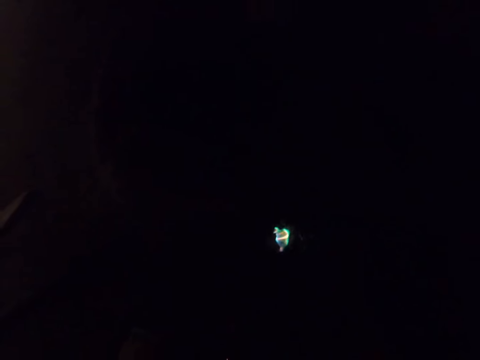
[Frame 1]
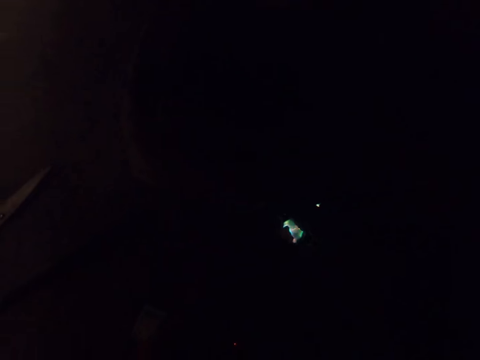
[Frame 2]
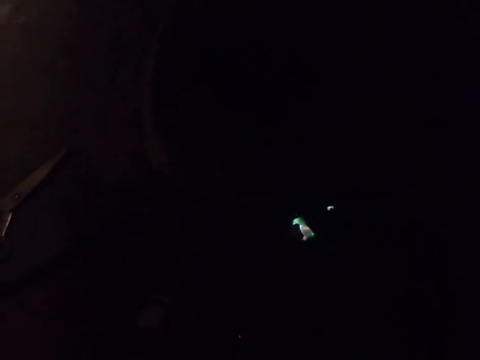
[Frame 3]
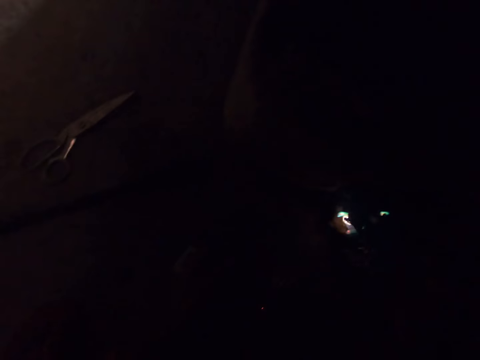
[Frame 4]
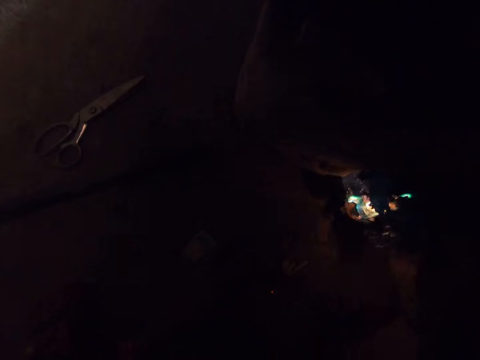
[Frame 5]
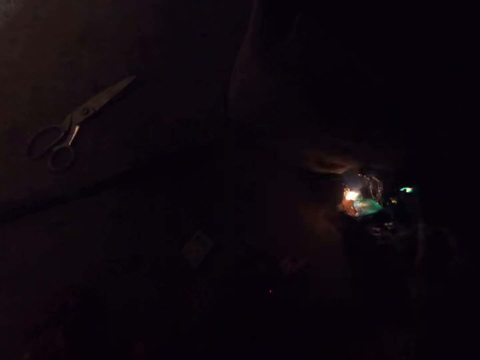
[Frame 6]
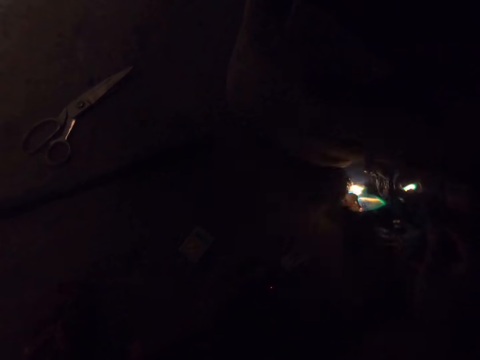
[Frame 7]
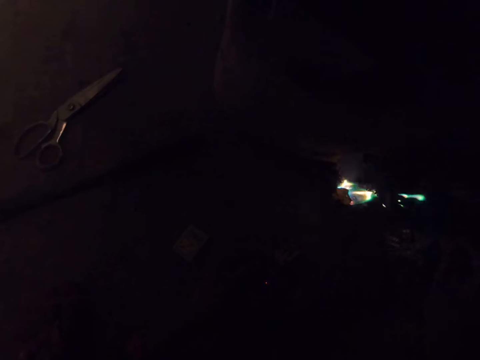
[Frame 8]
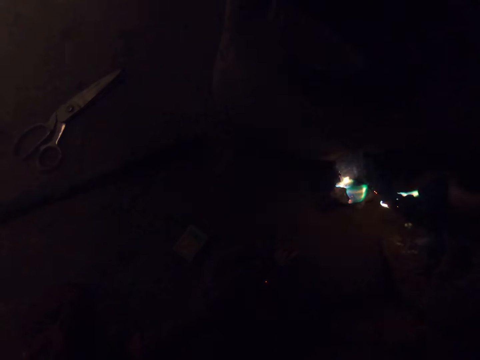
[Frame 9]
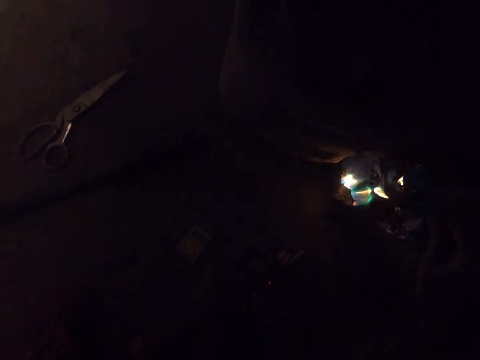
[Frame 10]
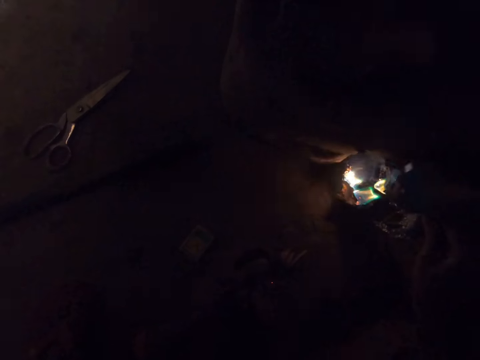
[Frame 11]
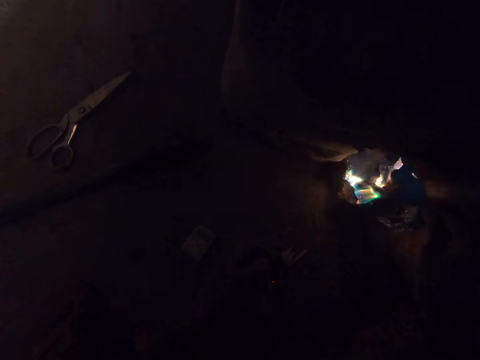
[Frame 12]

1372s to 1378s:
The camera wearer holds the burning paper with her right hand.

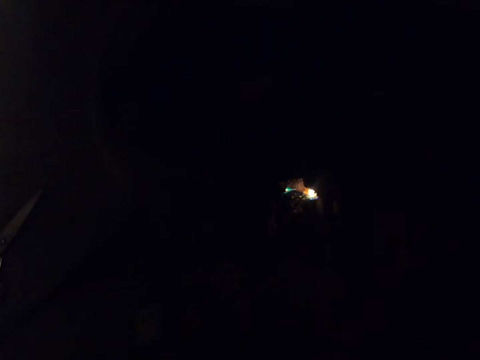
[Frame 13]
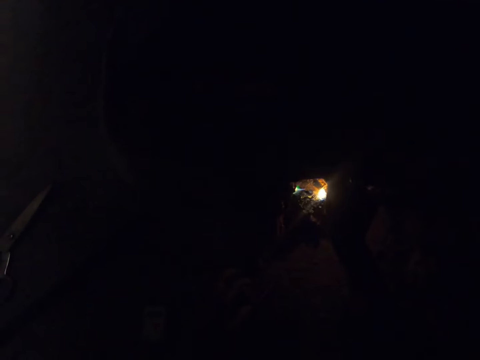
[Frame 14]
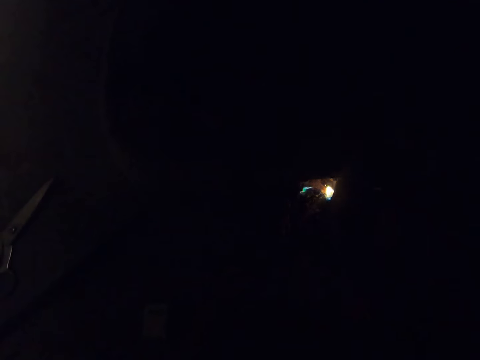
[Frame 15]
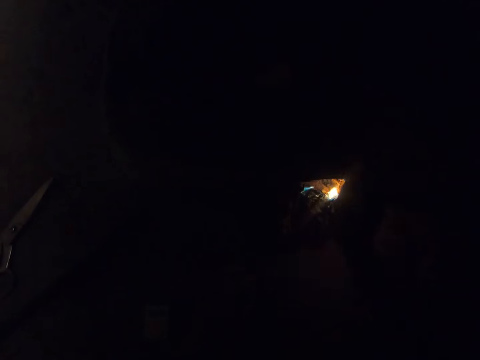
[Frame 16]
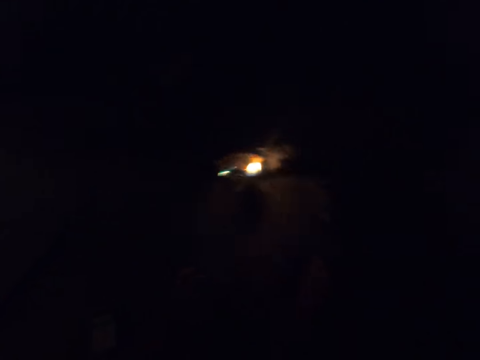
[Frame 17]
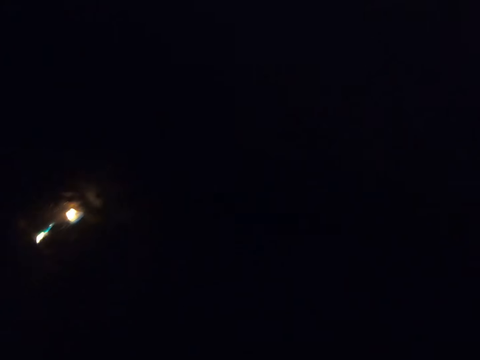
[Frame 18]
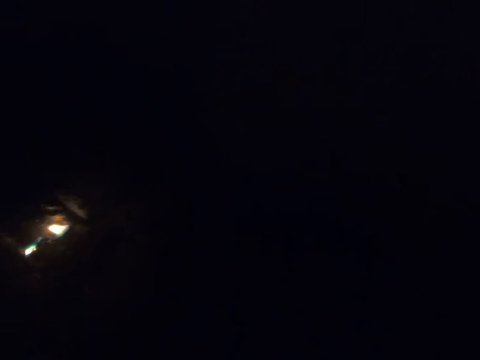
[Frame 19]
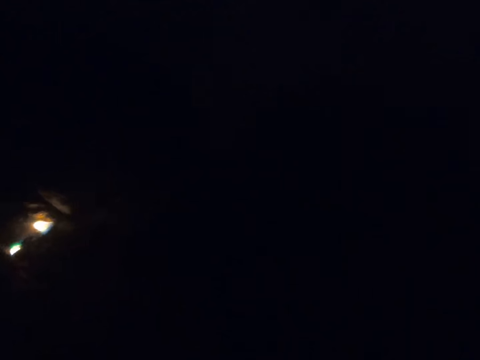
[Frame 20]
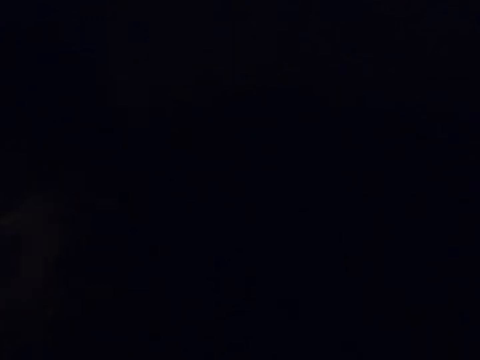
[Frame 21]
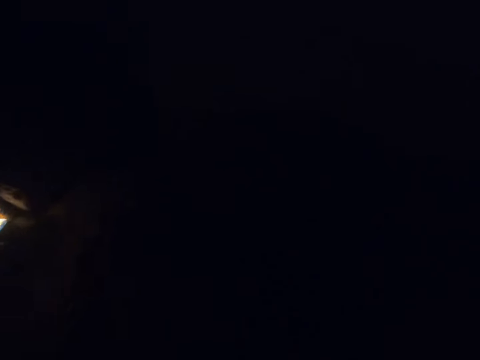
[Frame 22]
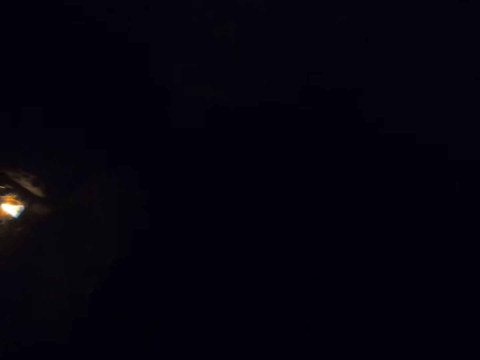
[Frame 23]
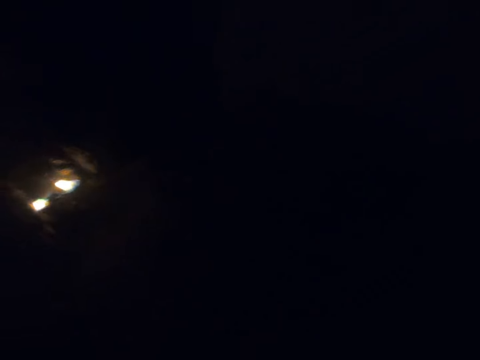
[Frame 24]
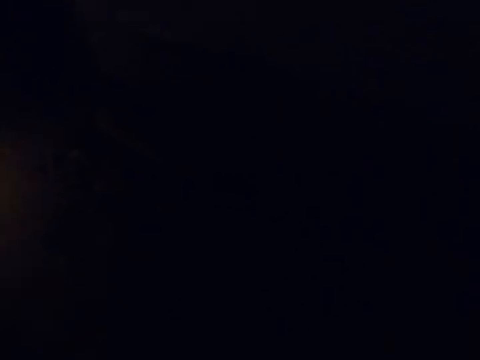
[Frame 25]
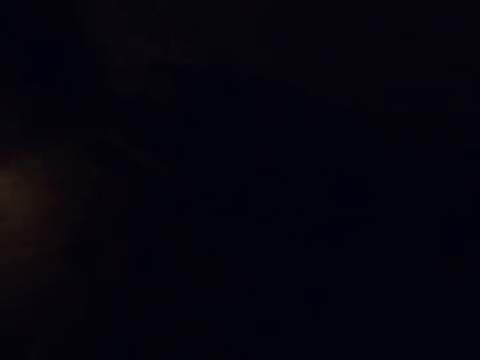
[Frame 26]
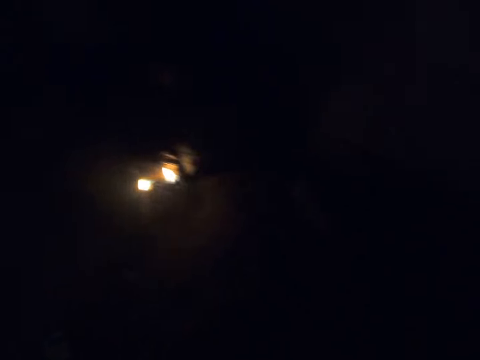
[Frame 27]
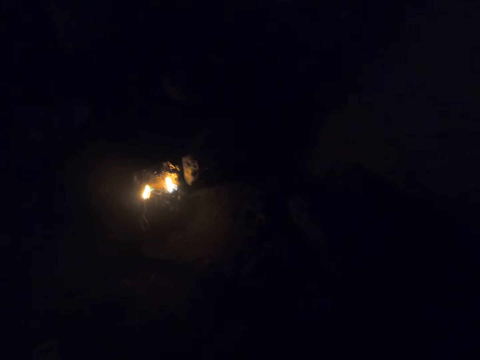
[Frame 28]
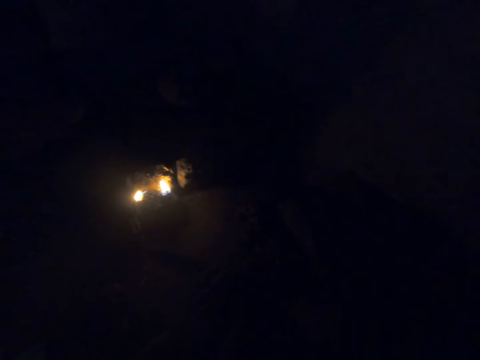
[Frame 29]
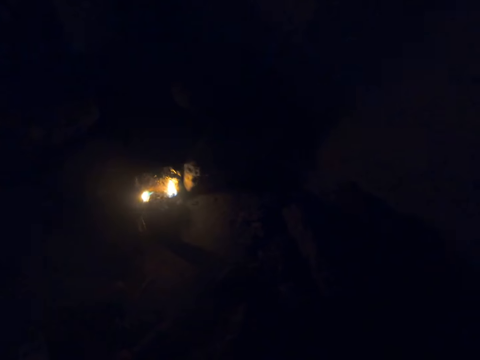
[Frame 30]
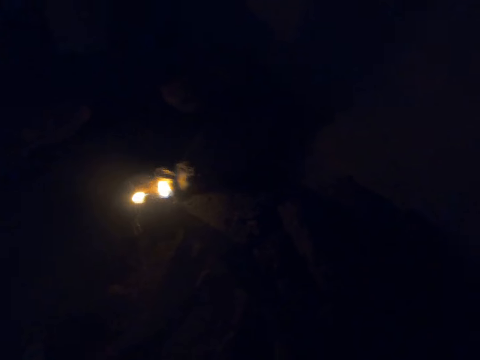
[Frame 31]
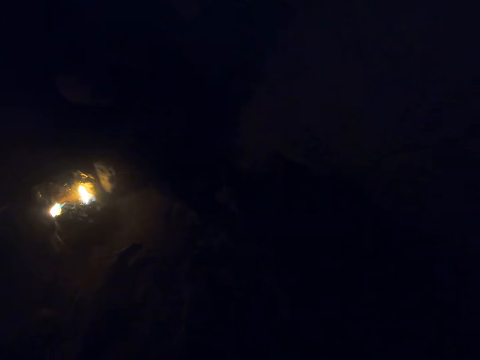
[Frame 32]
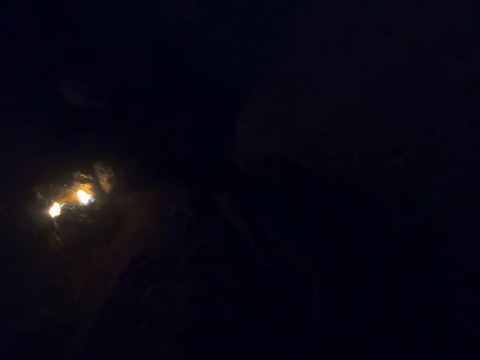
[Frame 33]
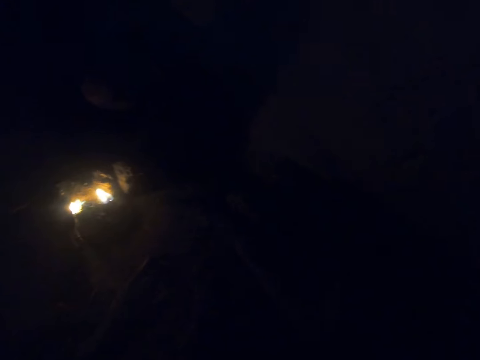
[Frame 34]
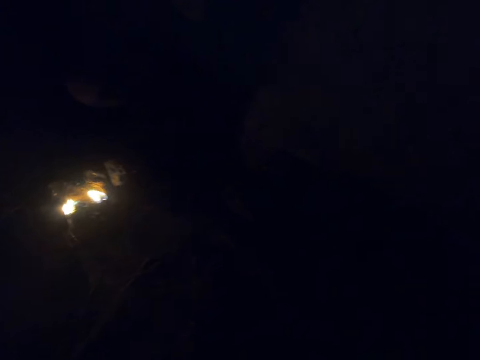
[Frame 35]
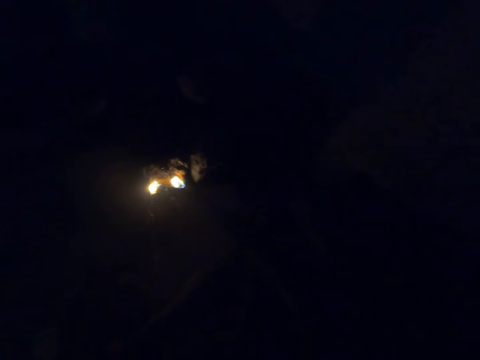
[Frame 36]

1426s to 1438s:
The camera wearer removes her hand from the burning paper. She sneezes. She picks up a stick from the floor with her right hand. She lights the fire.

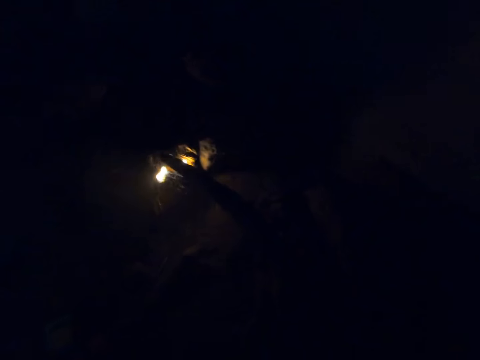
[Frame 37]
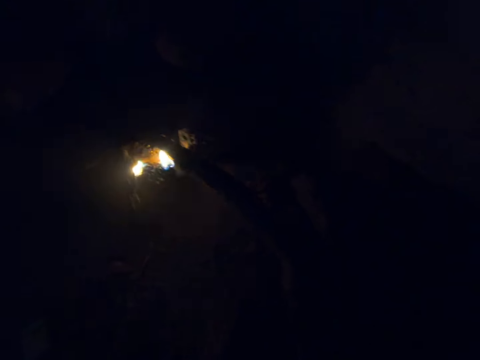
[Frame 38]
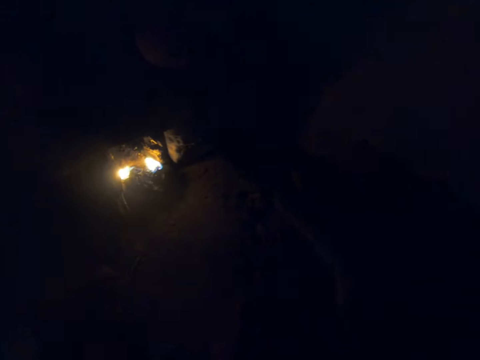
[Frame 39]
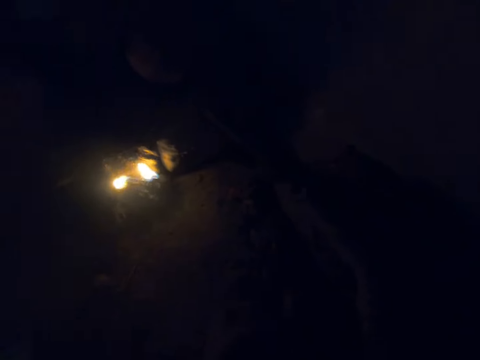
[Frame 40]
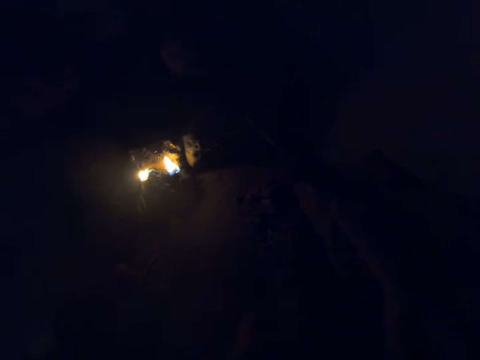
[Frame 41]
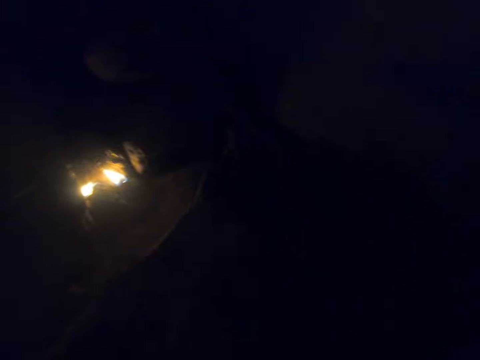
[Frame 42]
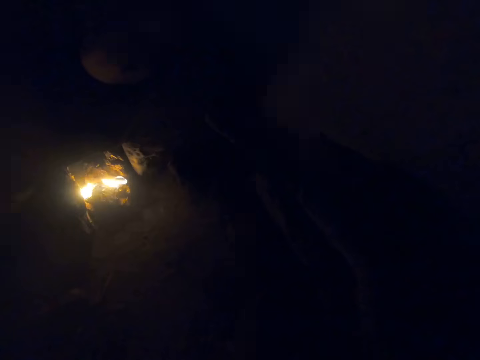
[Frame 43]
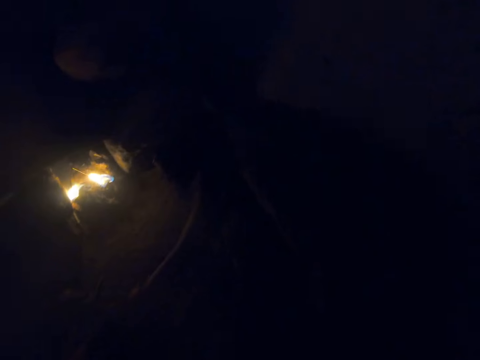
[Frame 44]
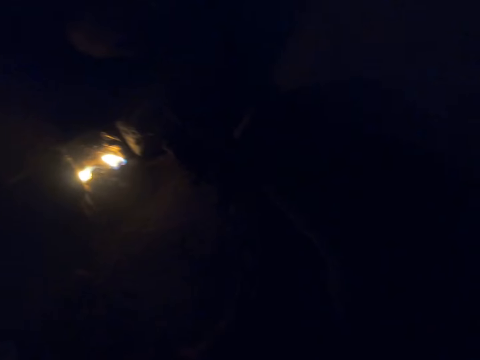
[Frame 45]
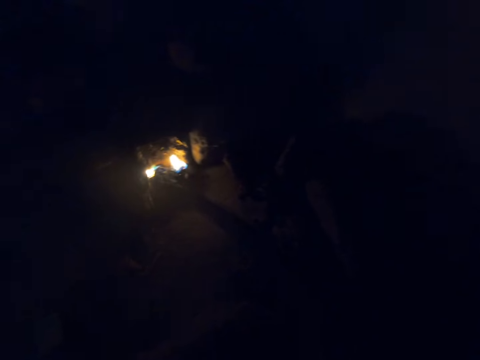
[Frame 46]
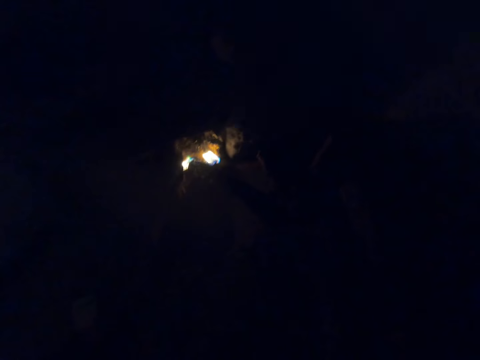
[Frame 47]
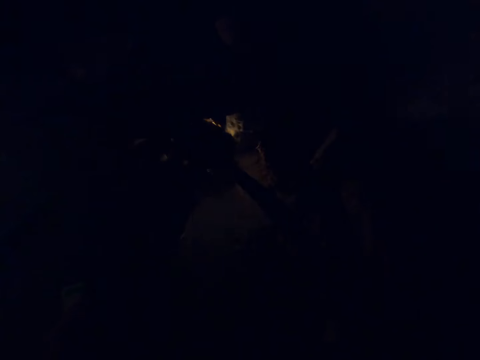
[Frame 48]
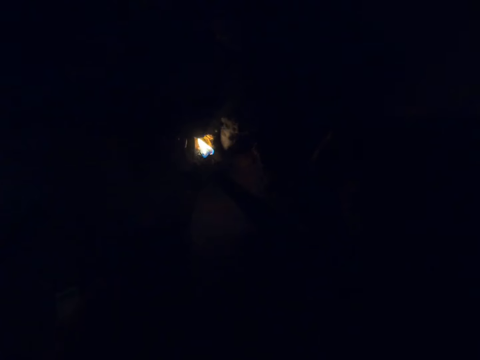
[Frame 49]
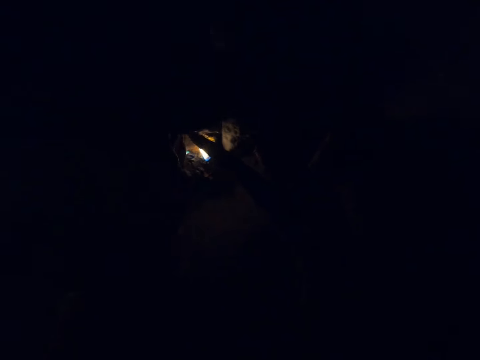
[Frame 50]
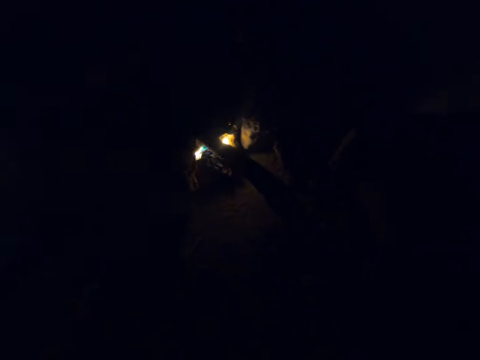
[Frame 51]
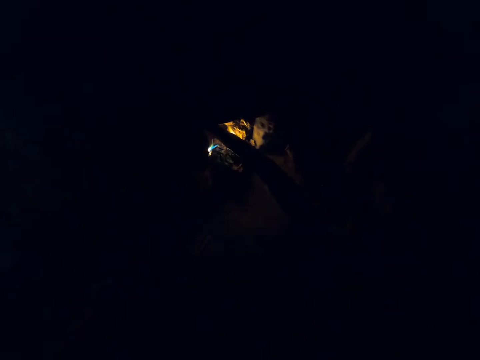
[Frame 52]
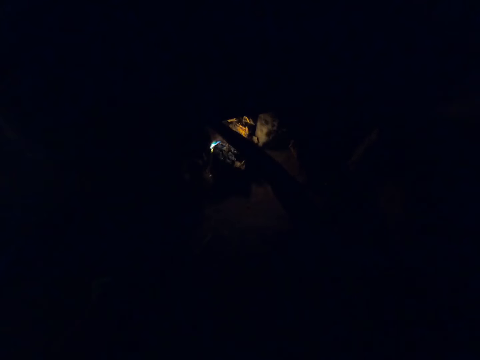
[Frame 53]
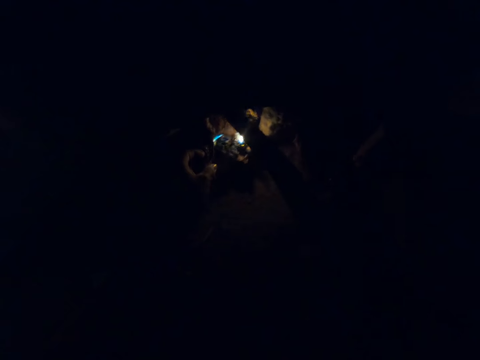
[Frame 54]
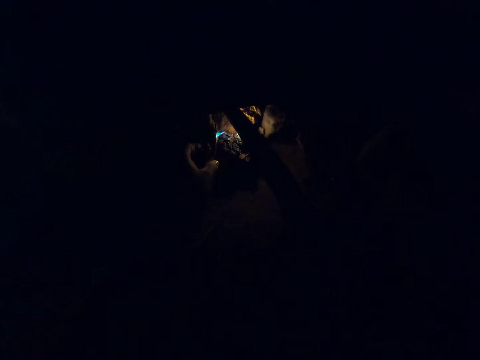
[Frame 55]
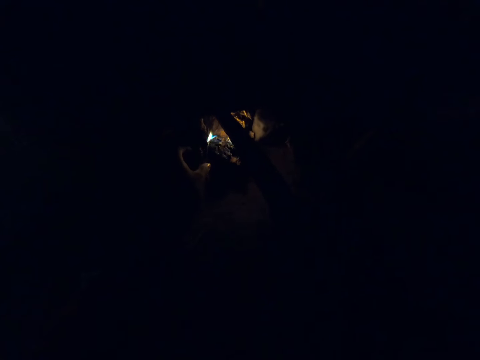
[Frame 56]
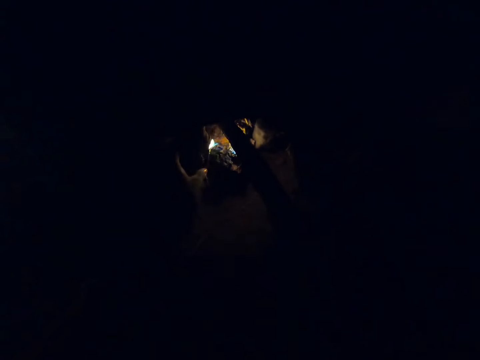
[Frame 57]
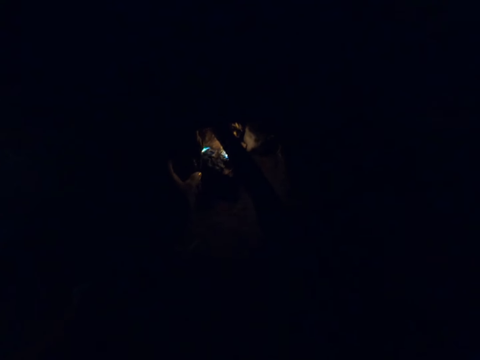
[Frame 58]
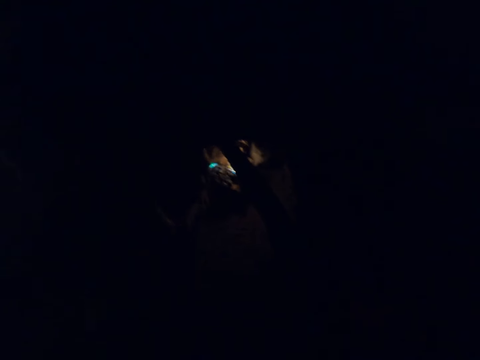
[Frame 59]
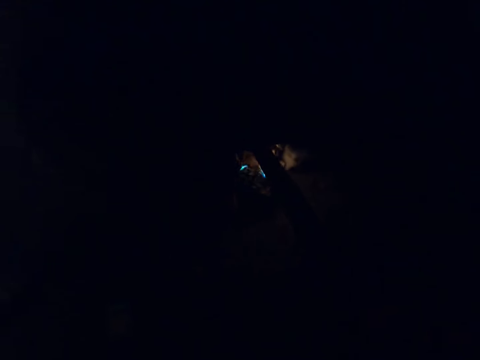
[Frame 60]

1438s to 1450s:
The camera wearer inserts the stick into the fire with her right hand.
